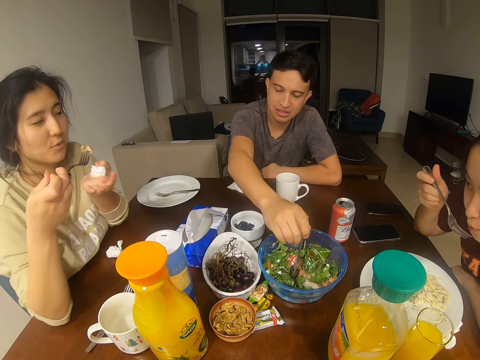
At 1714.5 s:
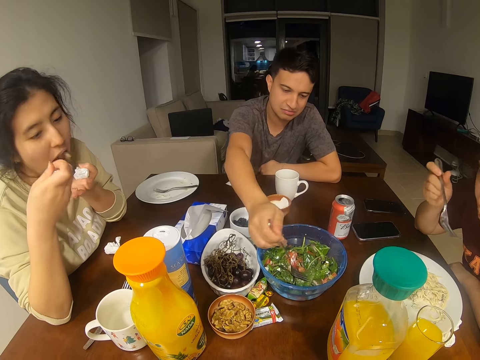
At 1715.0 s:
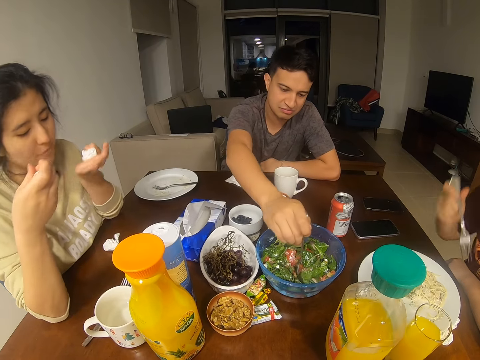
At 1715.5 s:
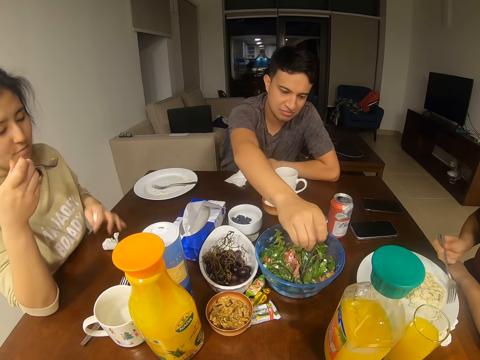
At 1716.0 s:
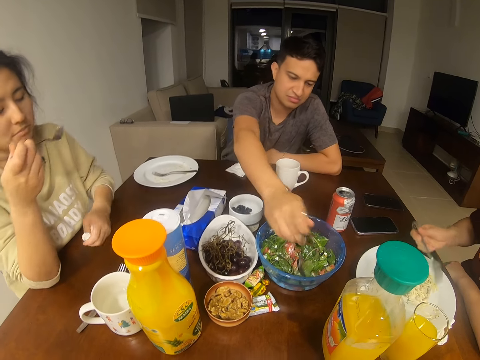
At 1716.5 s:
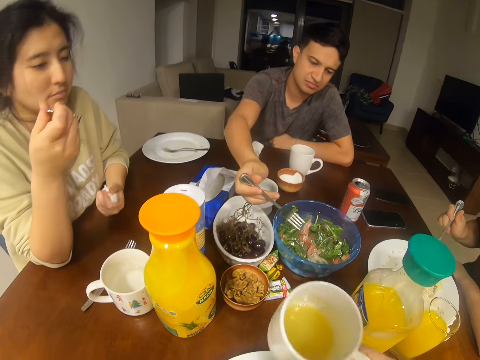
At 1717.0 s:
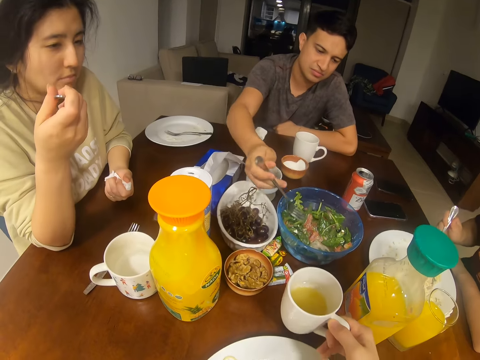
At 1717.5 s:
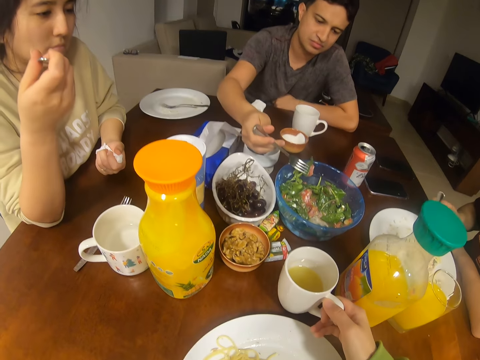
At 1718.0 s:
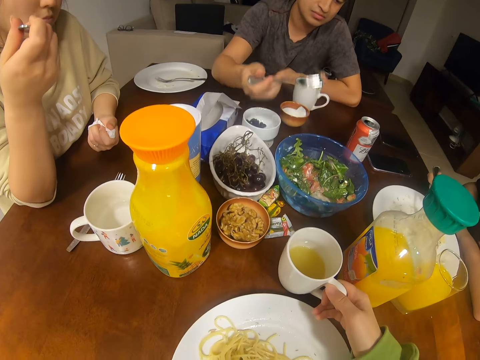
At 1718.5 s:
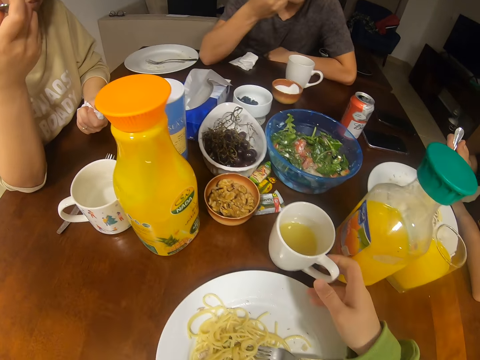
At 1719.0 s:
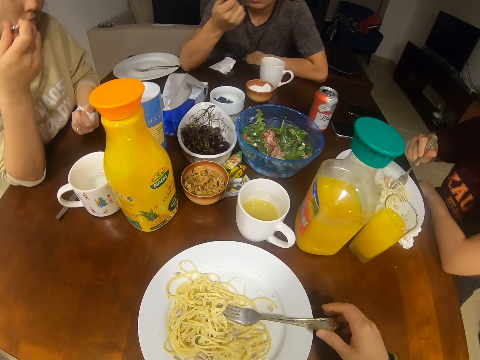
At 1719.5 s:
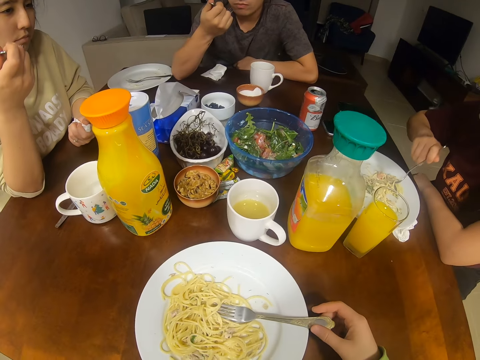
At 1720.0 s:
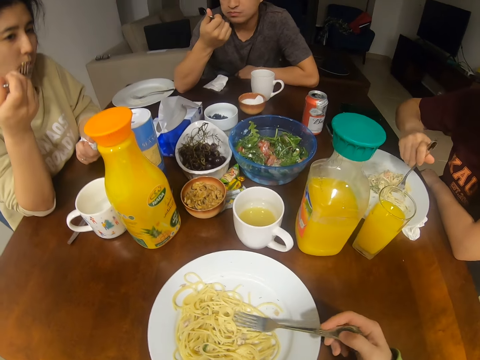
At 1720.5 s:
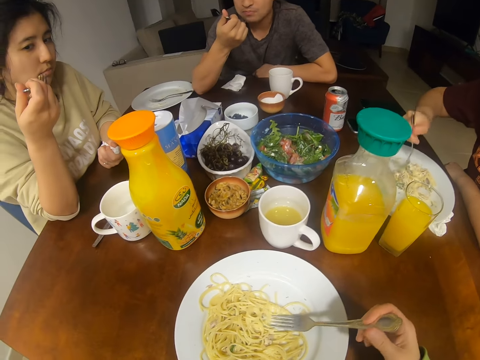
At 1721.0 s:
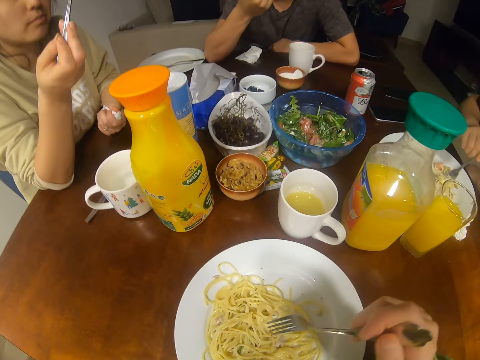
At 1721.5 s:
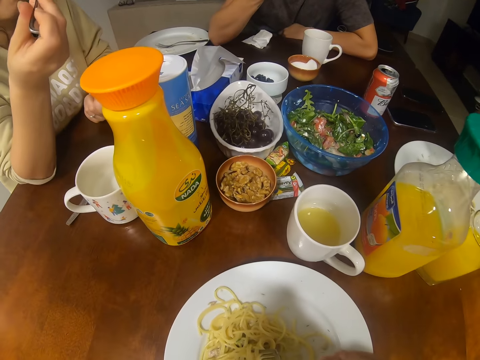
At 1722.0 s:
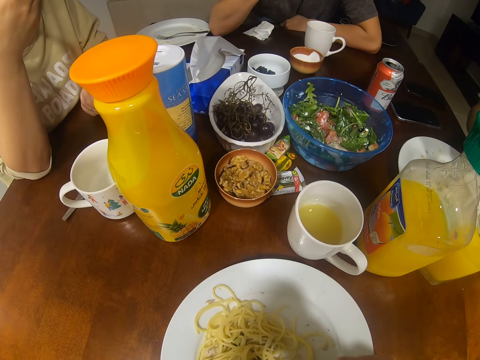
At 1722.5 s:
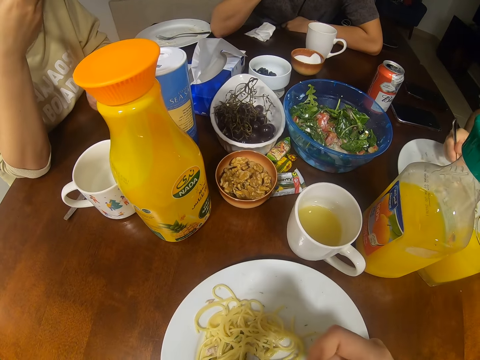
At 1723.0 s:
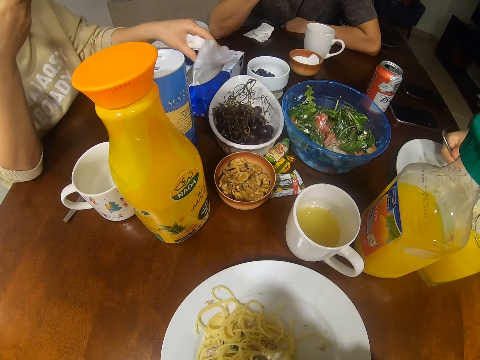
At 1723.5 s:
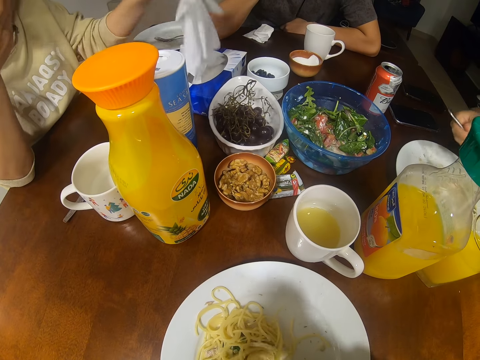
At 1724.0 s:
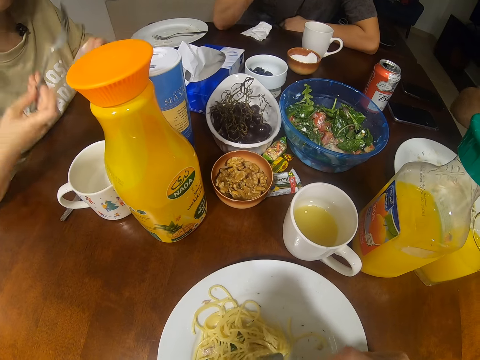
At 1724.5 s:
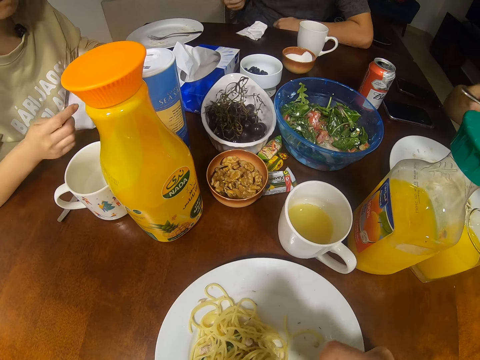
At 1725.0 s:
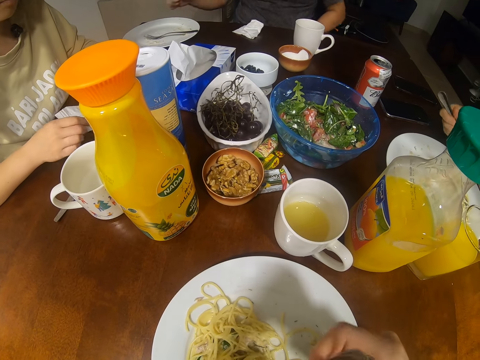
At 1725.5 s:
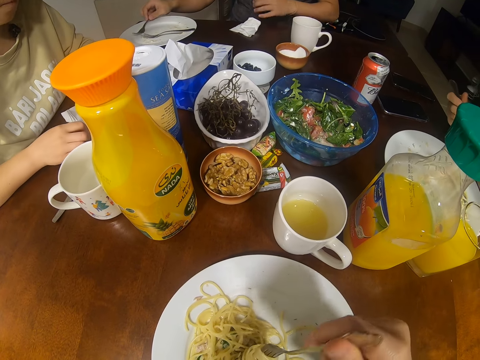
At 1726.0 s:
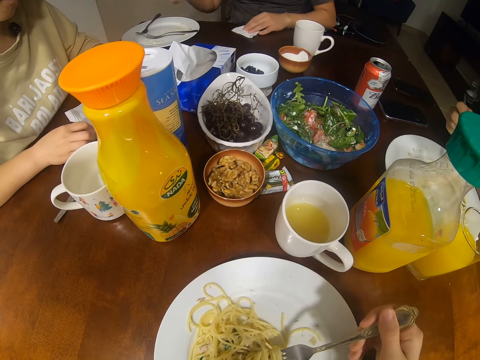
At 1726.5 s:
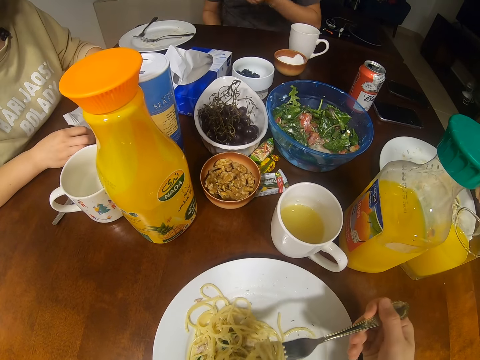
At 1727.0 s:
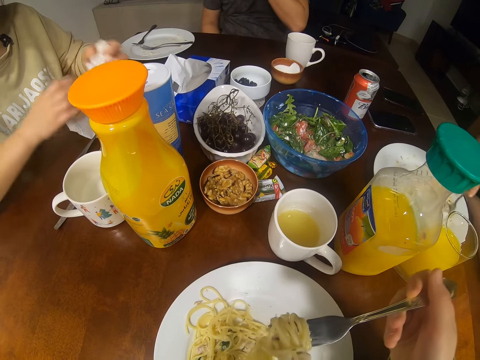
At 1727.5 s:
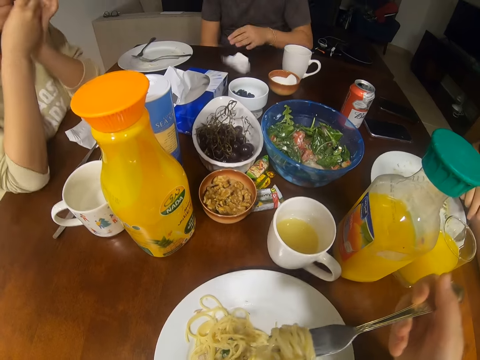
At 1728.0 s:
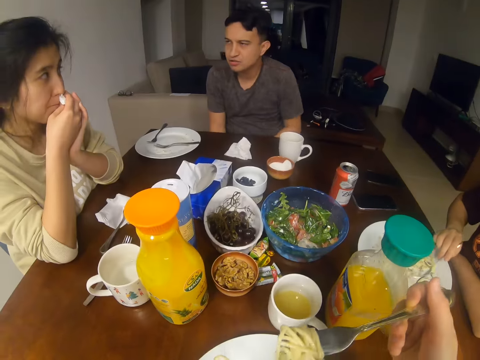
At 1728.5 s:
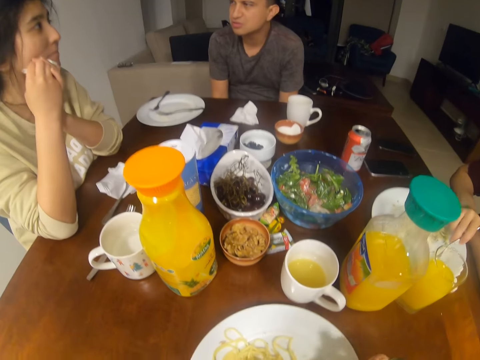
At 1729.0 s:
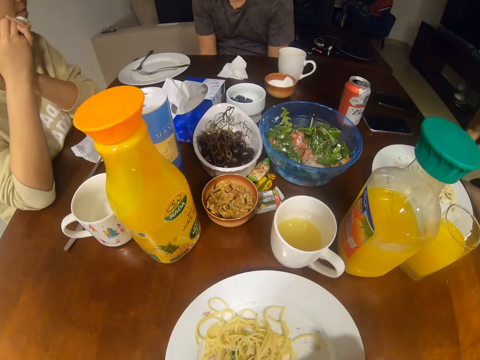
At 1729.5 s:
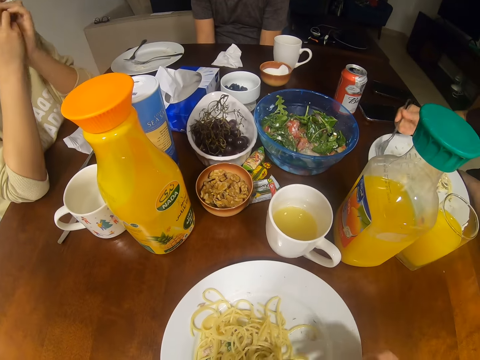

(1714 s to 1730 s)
A girl scoops something. A man dips a fork in the bowl. The girl eats something. A woman picks up a serviette. The camera wearer picks up a juice, drinks the juice and places the cup of juice on the table. They pick up a fork and scoop the spaghetti. The woman picks up a serviette again. The camera wearer eats the spaghetti. The man places the fork on the plate, picks up a serviette and throws the serviette on the table. The girl wipes her mouth.

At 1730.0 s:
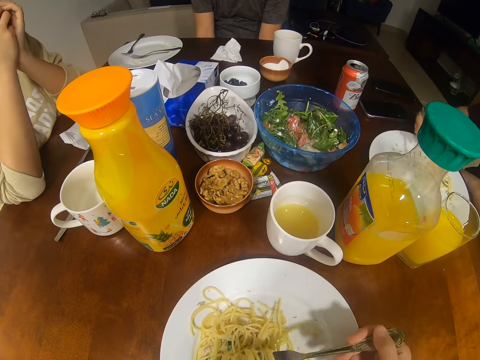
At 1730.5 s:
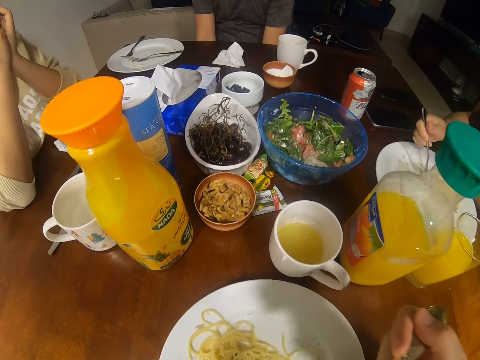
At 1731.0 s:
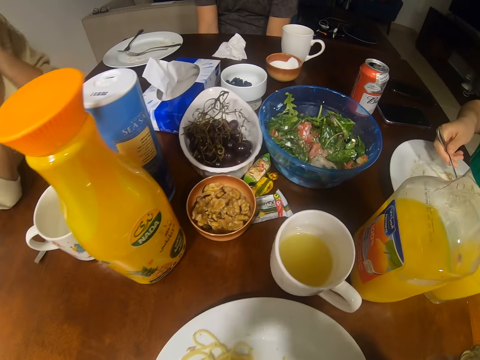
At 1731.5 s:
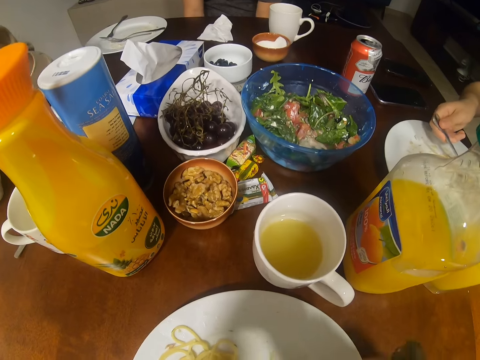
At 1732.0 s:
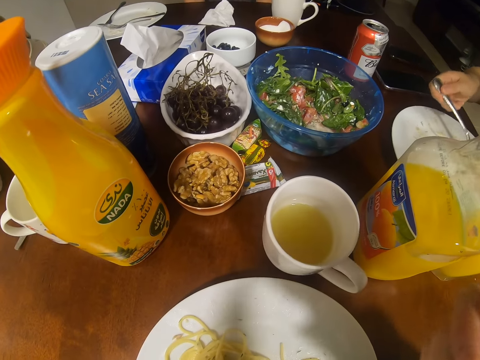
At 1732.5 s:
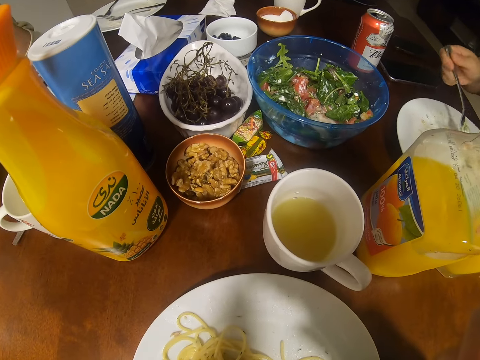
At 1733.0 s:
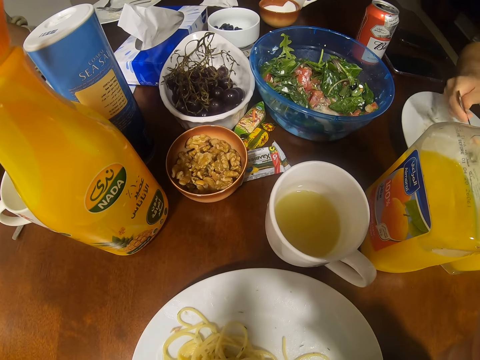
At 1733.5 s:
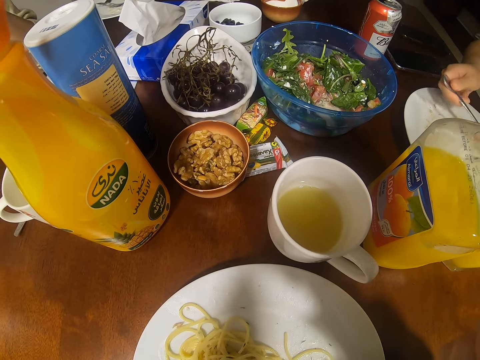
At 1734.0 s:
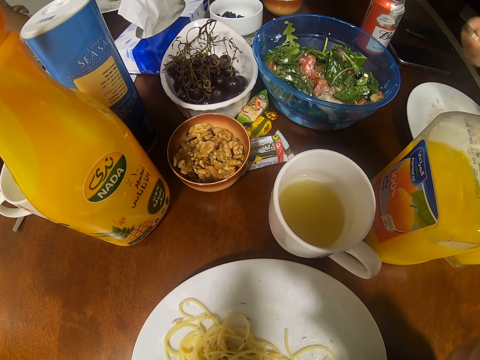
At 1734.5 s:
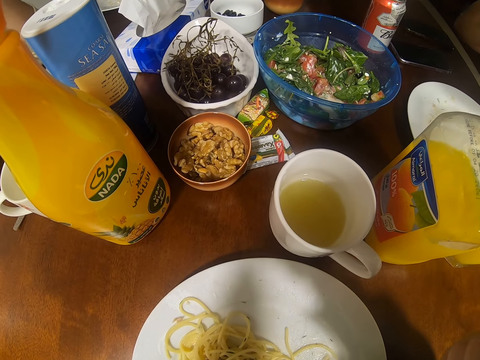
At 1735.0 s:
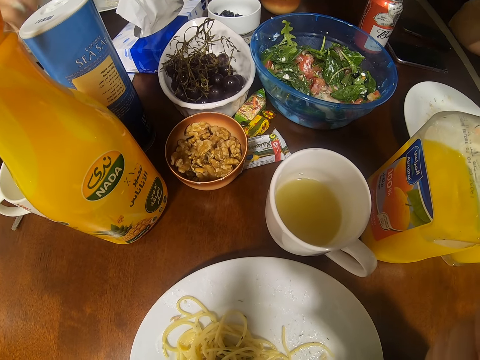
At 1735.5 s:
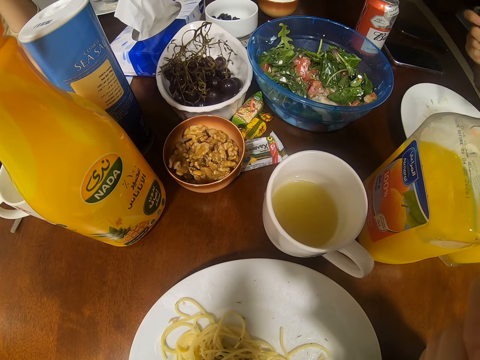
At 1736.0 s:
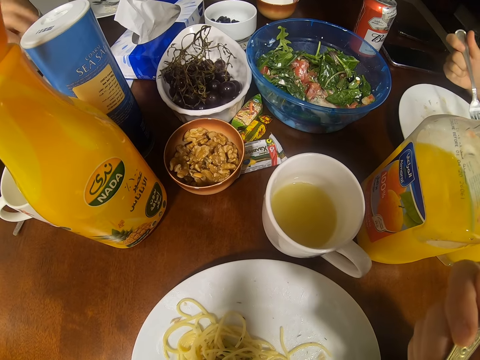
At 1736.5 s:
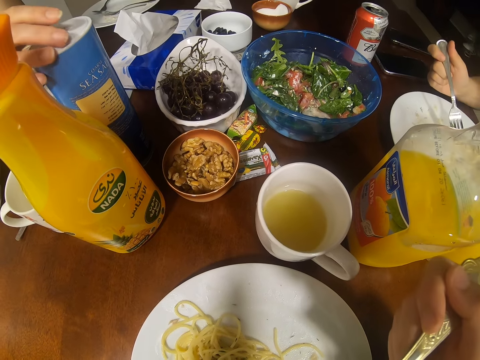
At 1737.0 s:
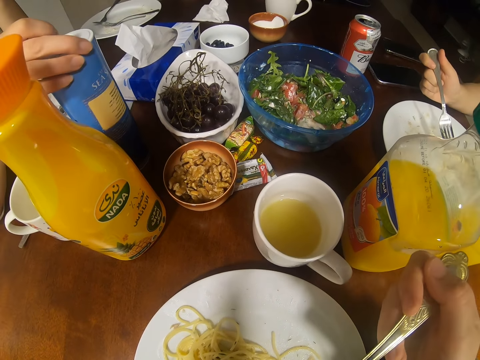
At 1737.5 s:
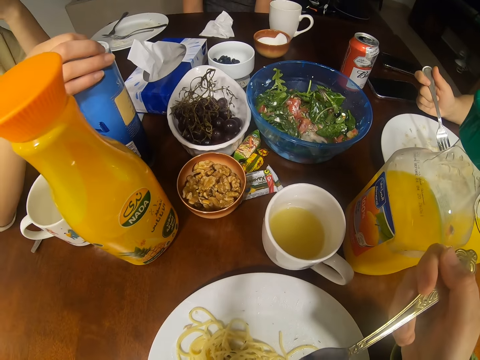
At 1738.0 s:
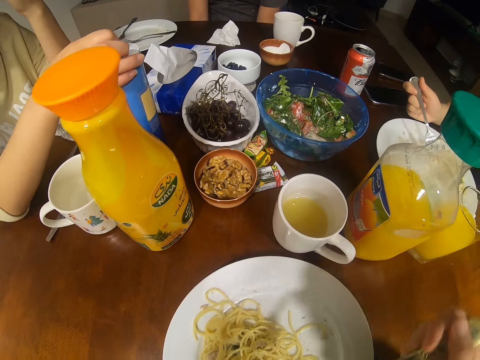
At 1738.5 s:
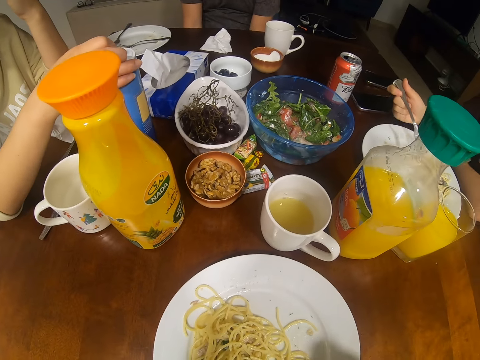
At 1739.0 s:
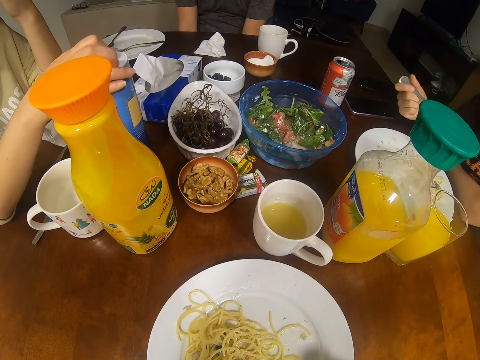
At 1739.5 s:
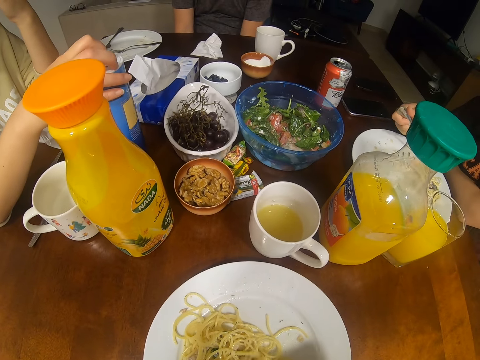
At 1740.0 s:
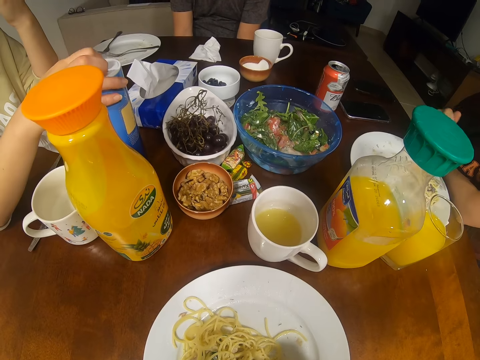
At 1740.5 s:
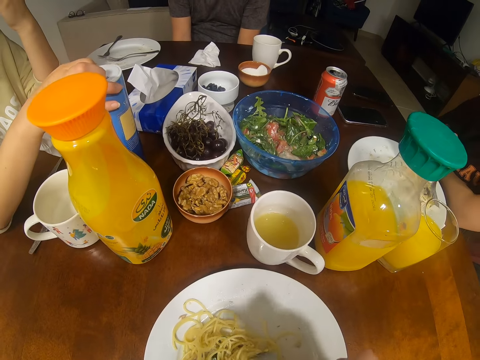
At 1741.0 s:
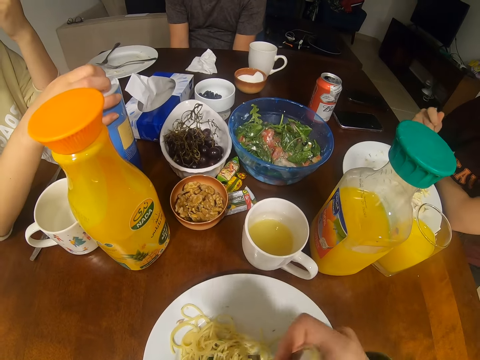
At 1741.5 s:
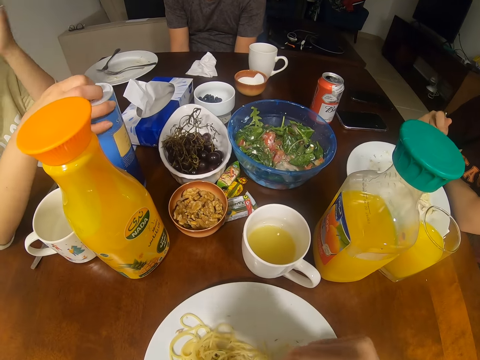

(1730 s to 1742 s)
The camera wearer scoops the spaghetti. A man converses with a woman, another woman and the camera wearer. The camera wearer eats the spaghetti. A girl looks at the camera wearer. The first woman touches a tin of salt. The girl holds something.
